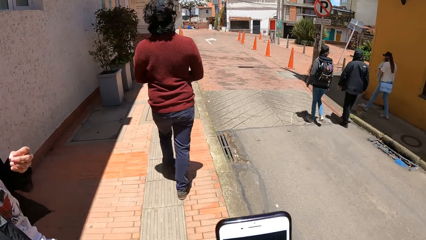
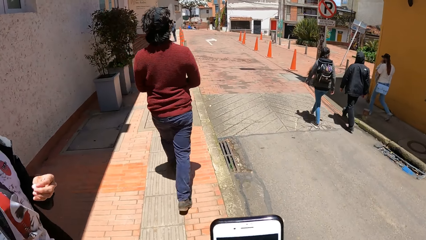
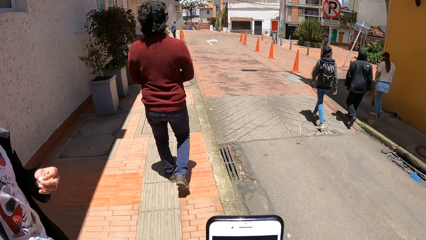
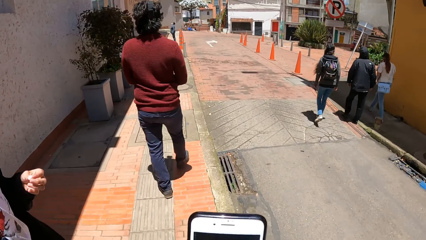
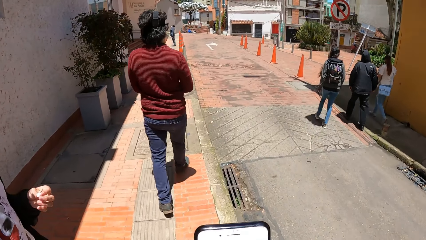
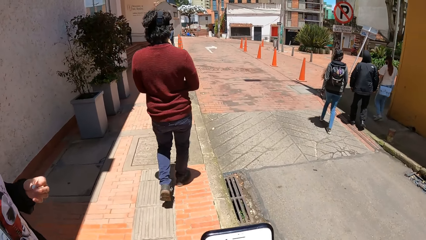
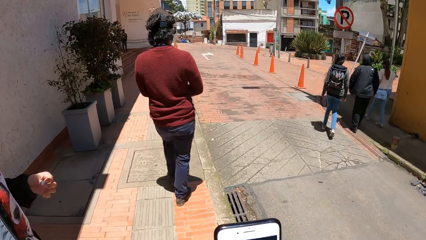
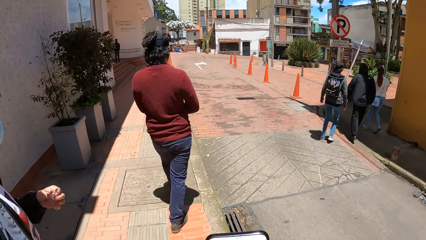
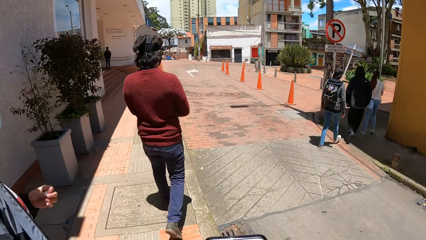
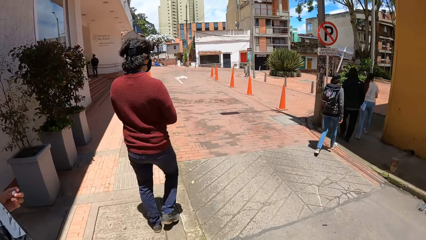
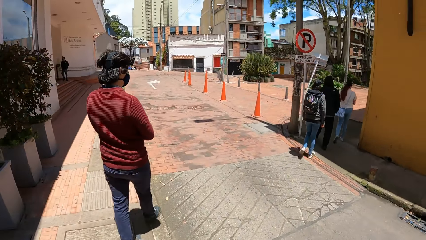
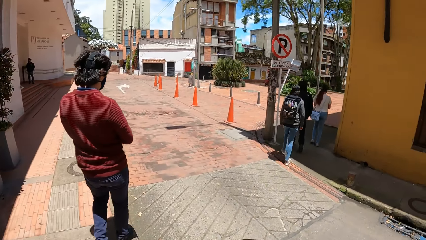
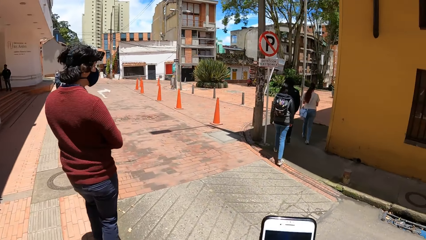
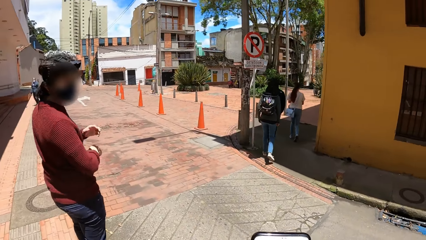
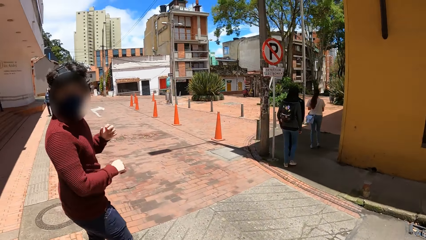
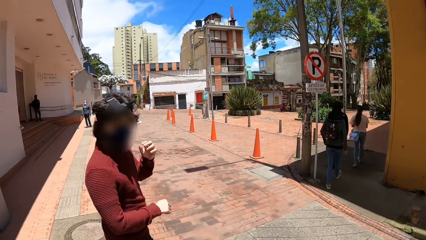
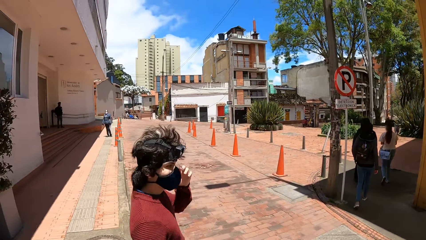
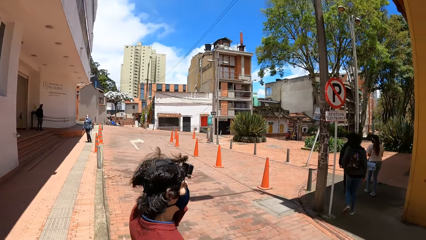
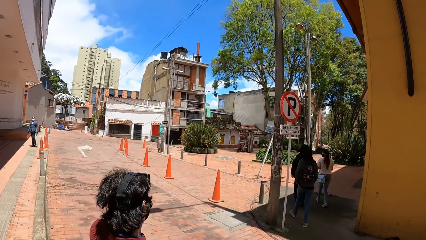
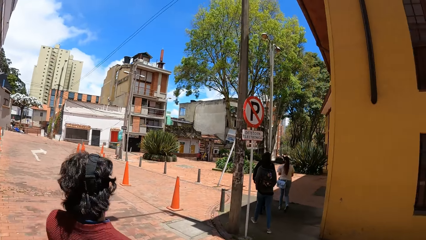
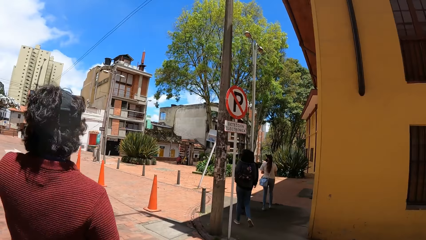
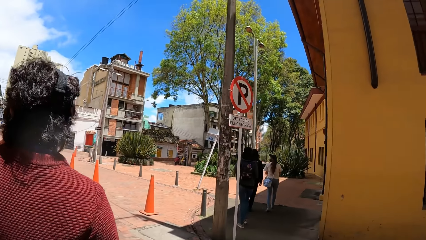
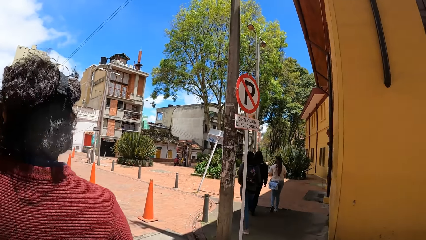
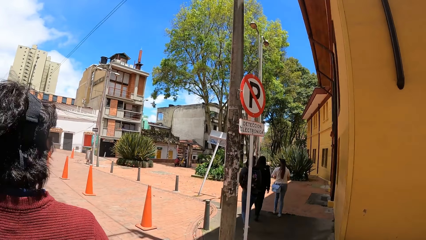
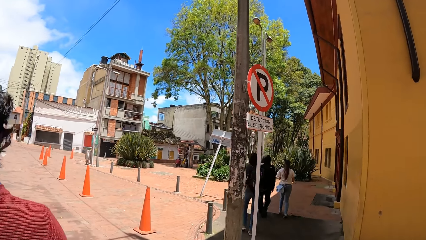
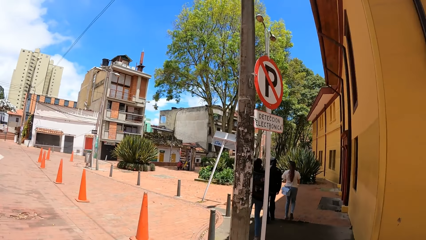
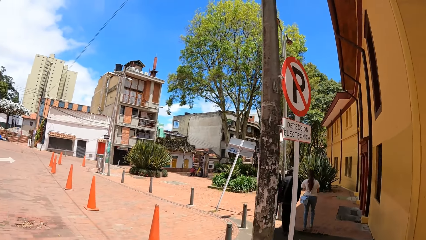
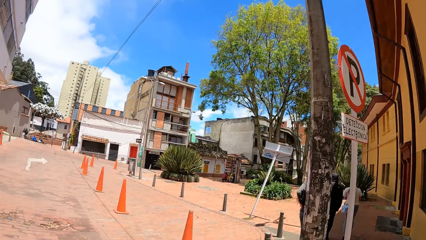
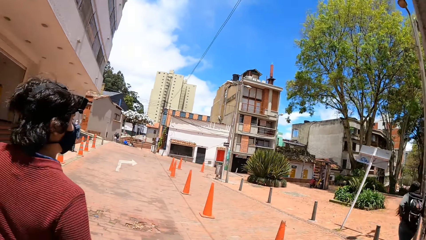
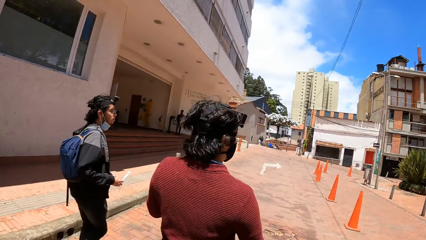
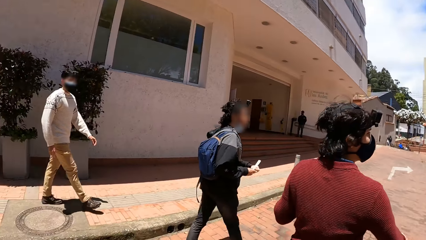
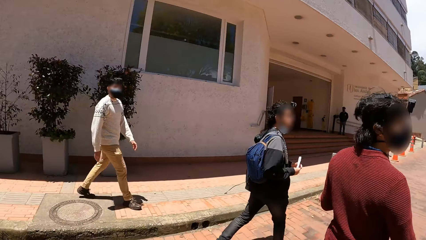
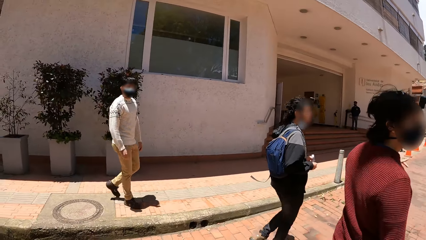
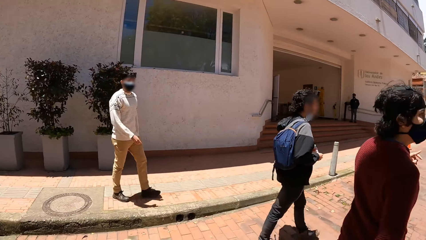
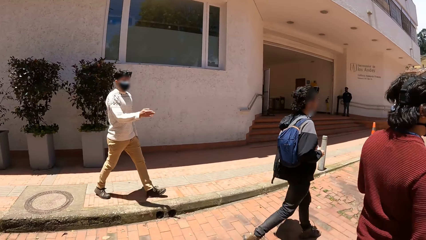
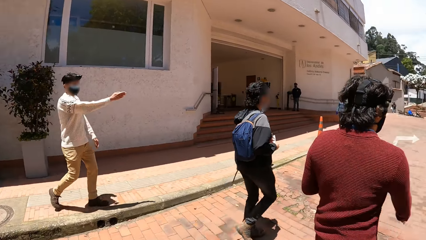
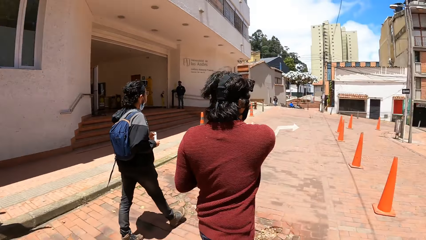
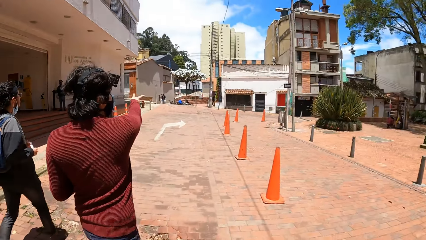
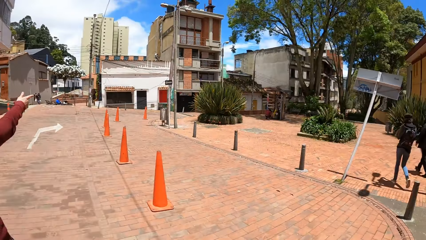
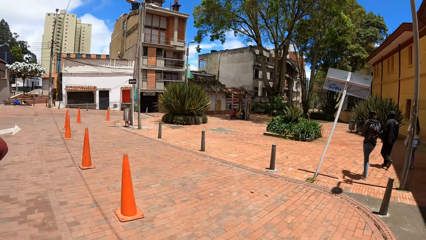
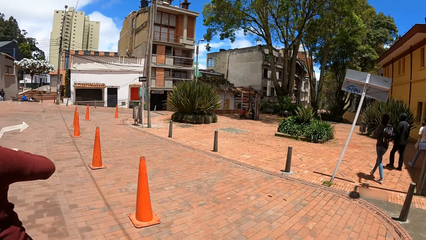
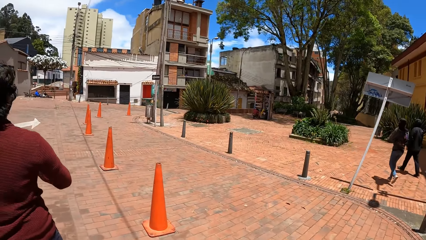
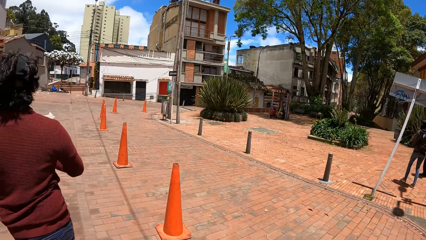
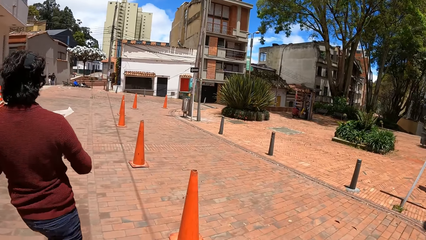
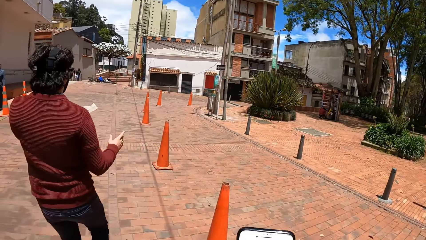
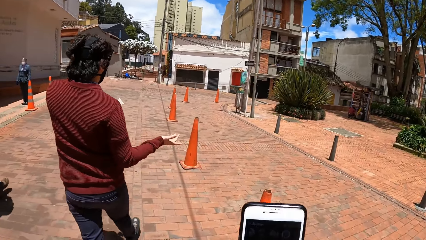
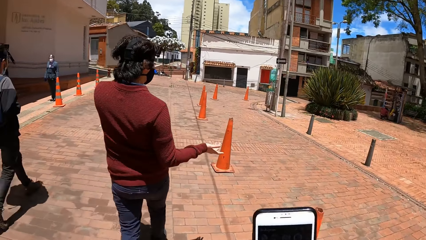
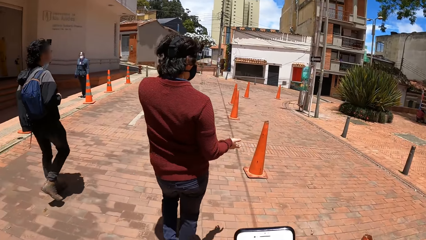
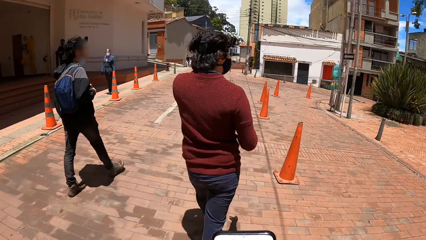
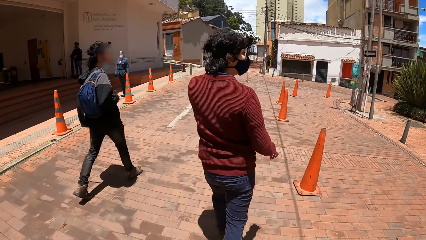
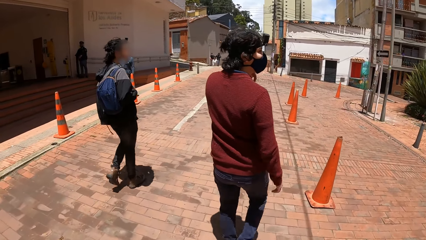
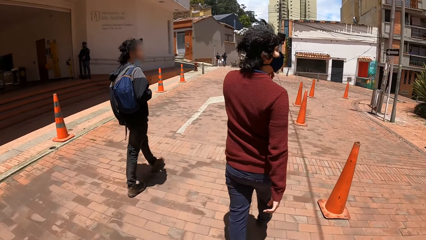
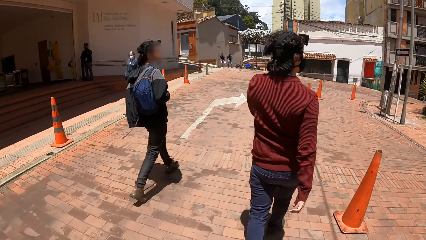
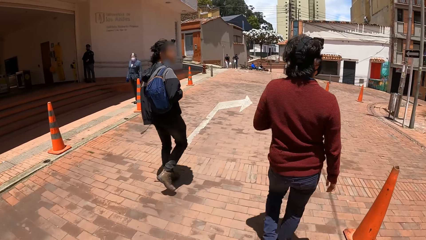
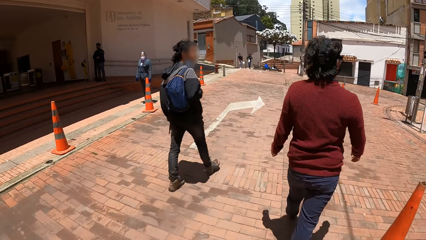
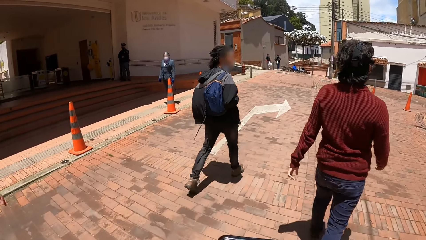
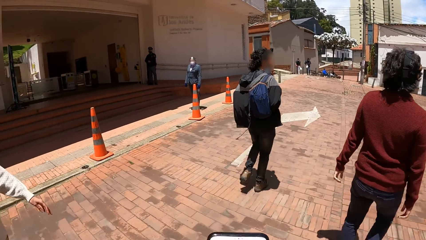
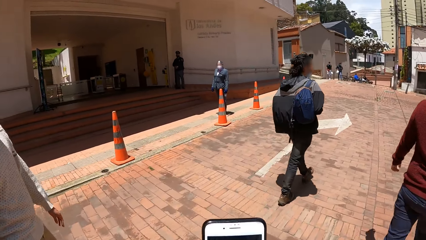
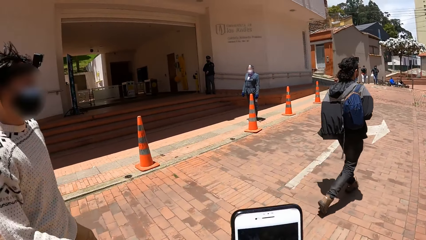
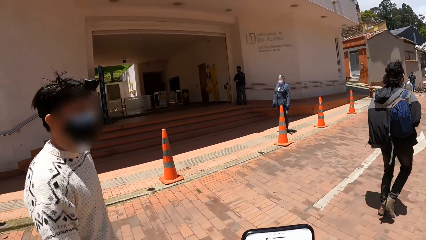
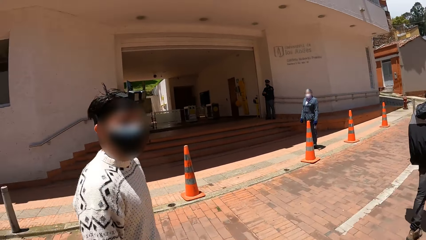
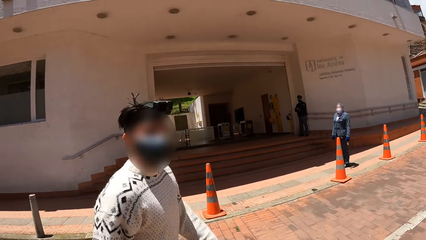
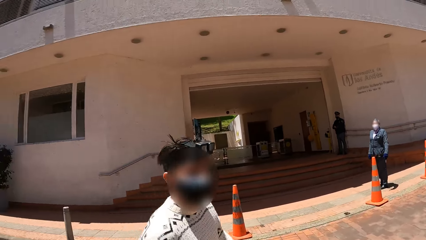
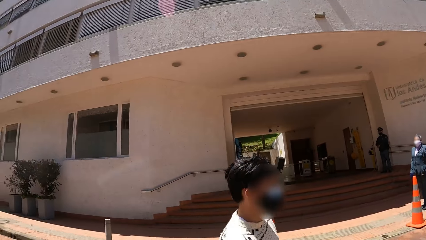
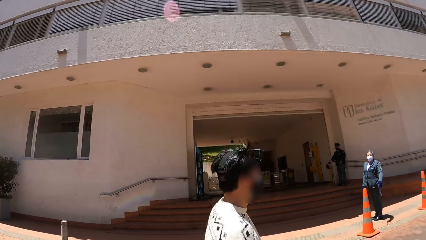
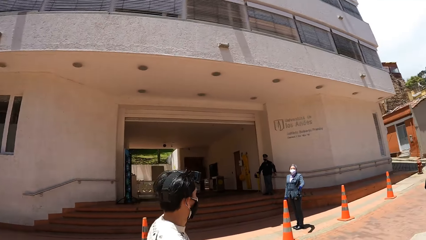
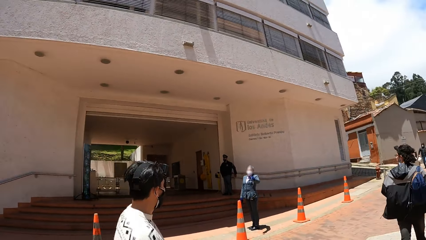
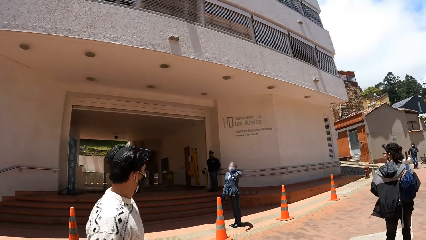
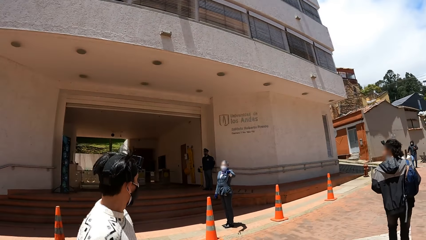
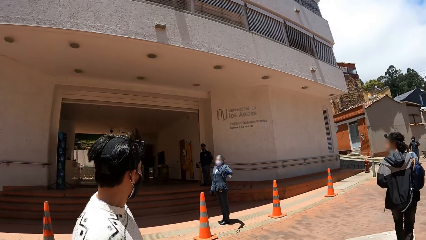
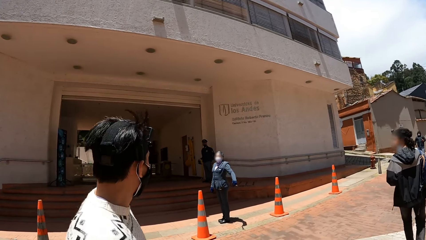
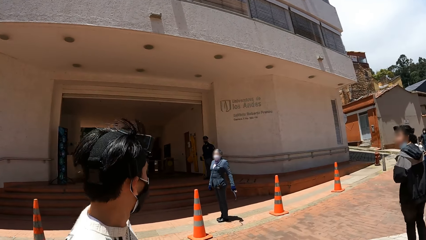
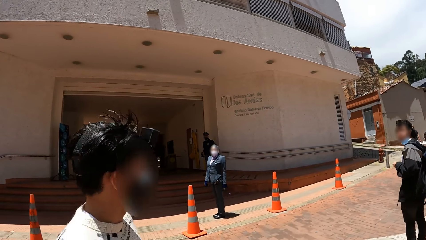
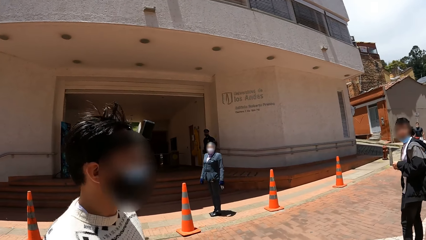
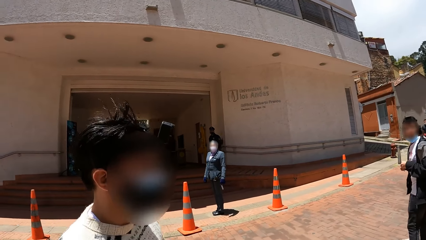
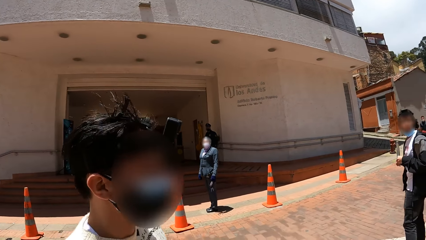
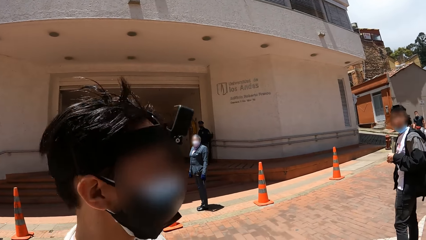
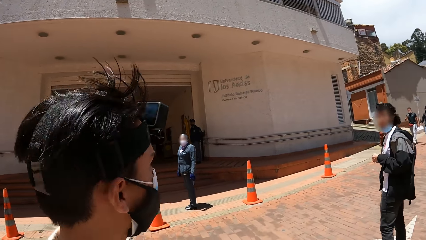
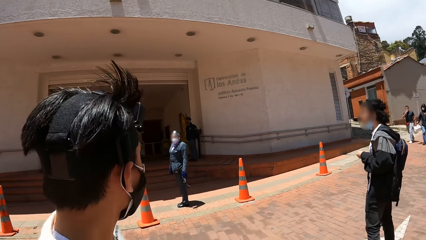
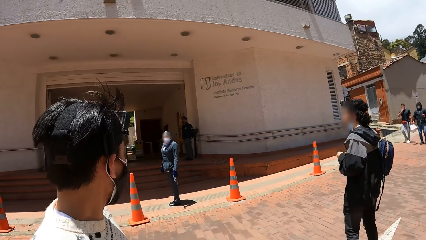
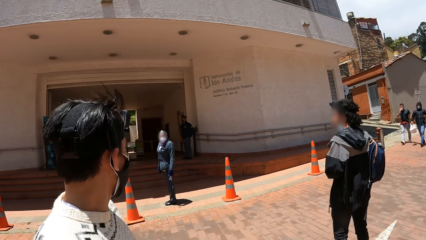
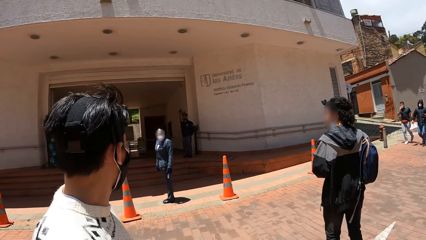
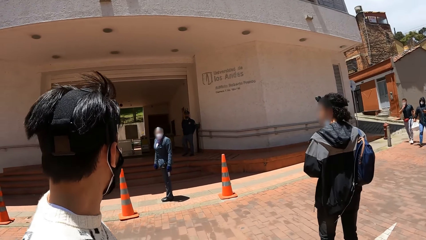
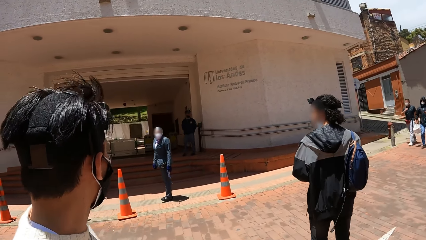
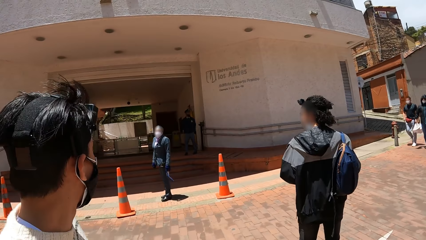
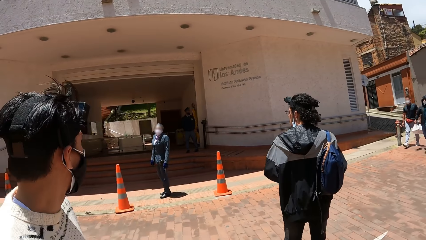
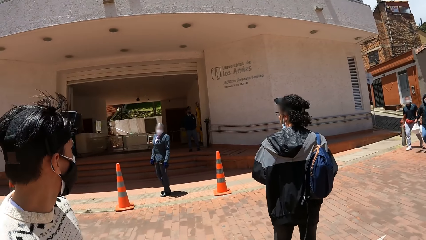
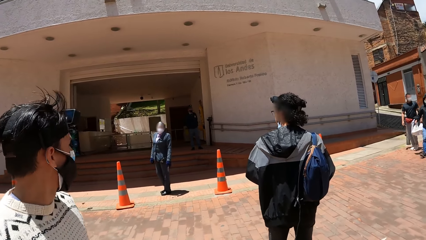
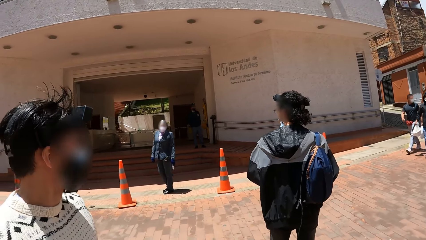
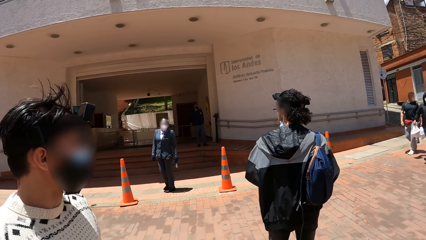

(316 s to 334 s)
The camera wearer uses a phone. A man adjusts the facemask on his face with his left hand. Another man converses with the camera wearer. The camera wearer looks around. A third man converses with the first man. The camera wearer walks around the street. They use the phone. The second man walks around the street. The camera wearer looks around. A woman converses with the camera wearer and a group of people.
